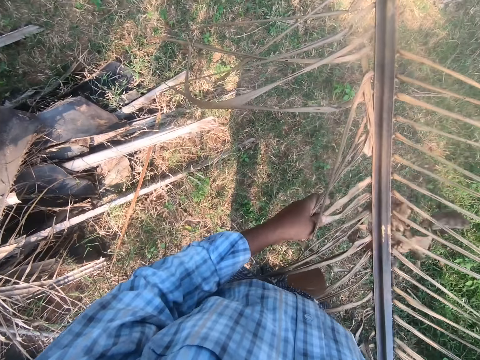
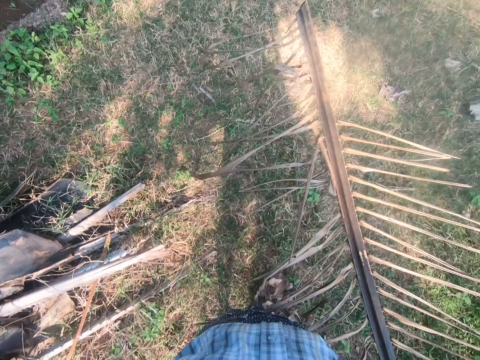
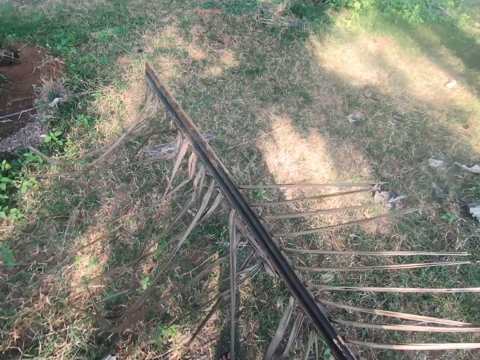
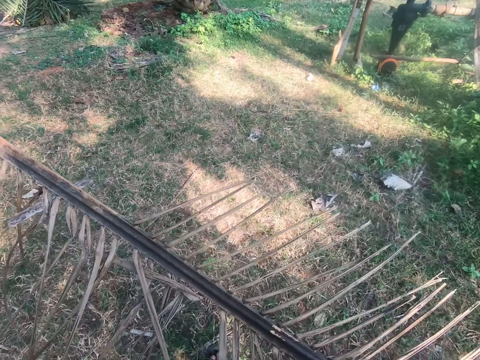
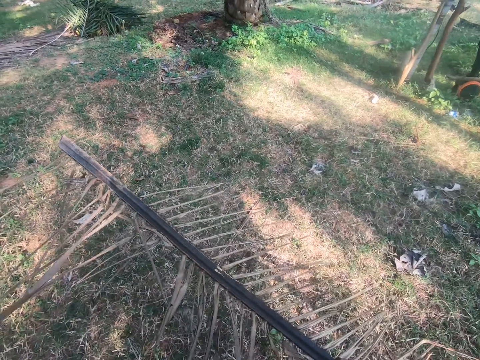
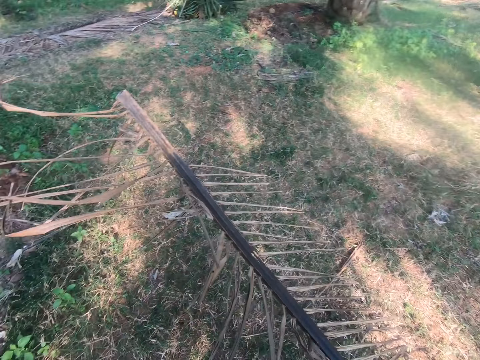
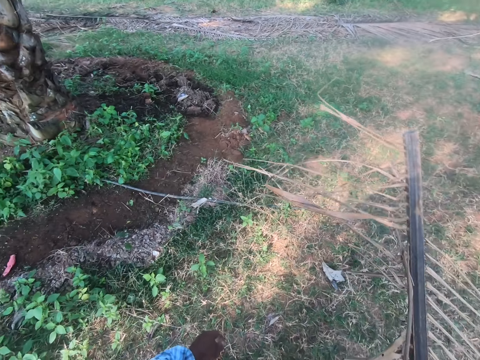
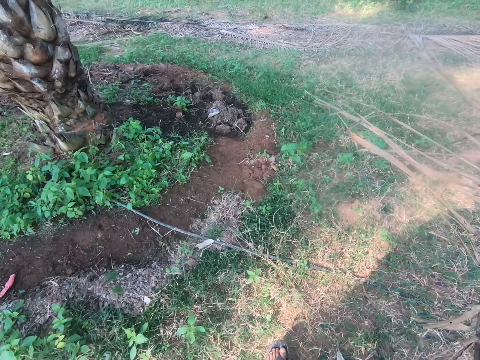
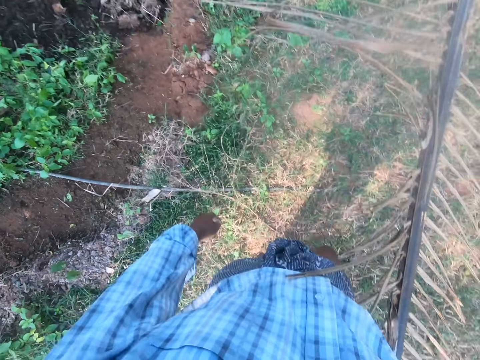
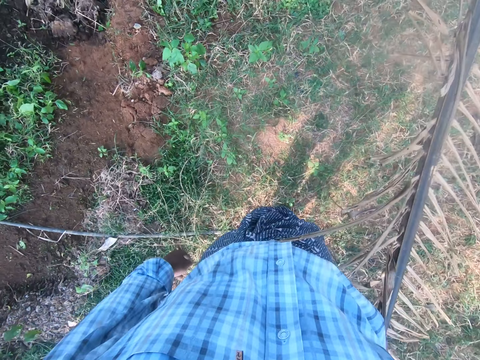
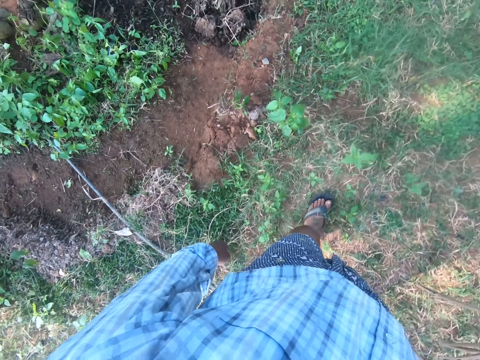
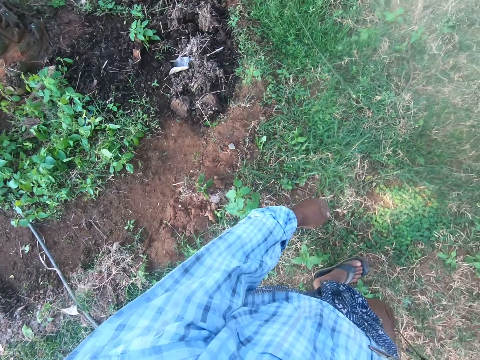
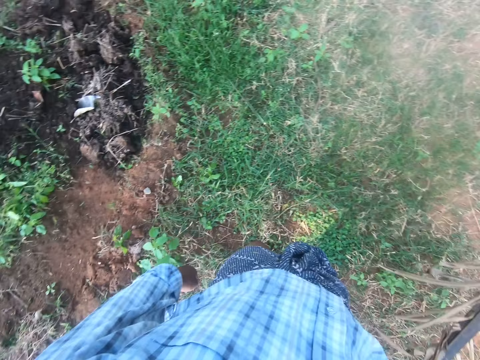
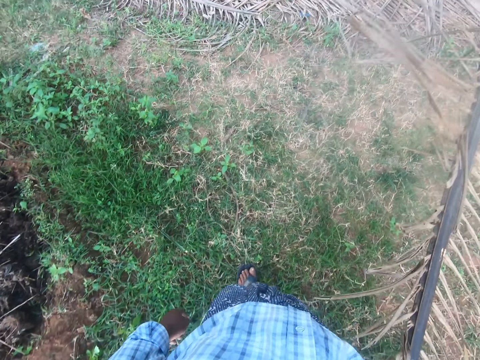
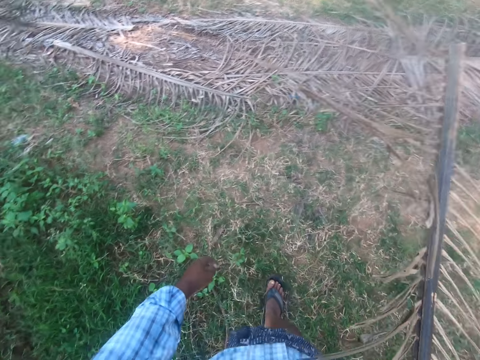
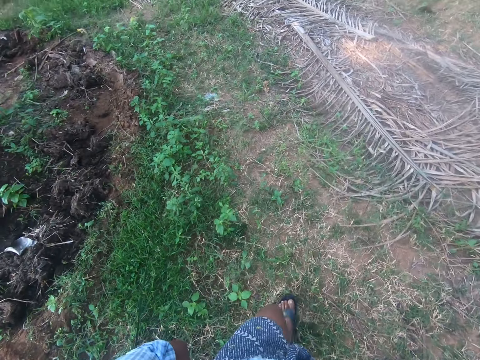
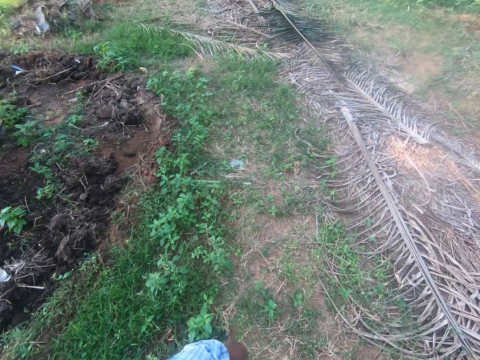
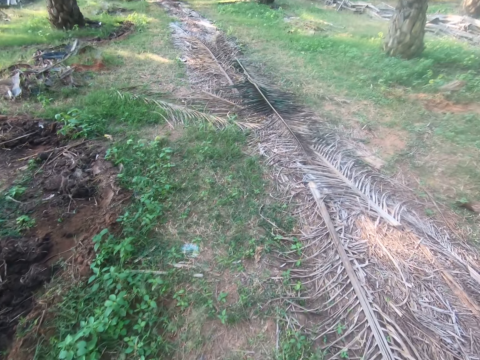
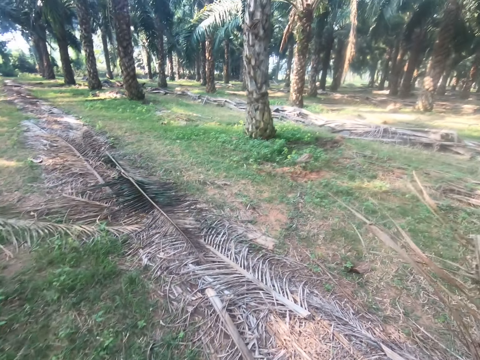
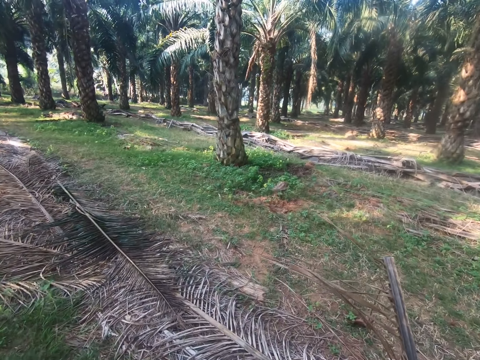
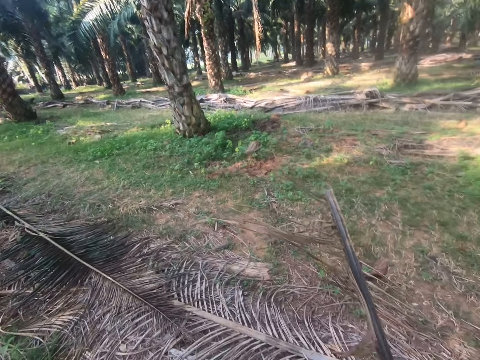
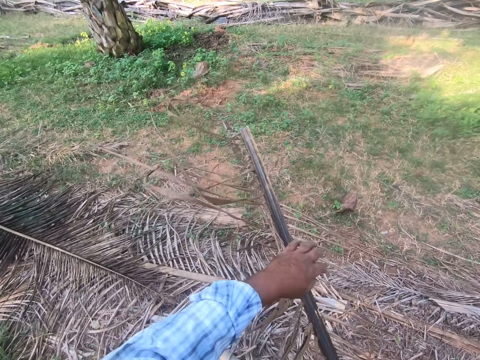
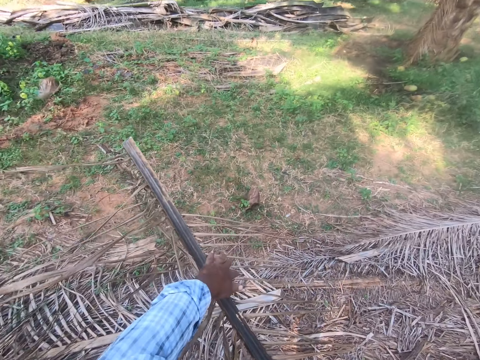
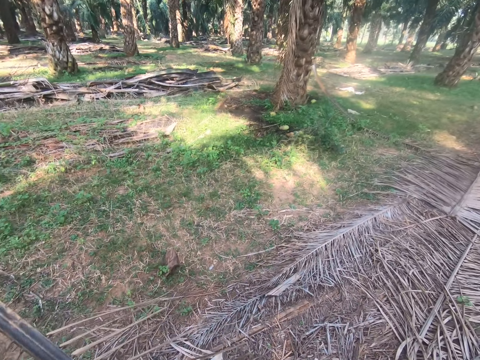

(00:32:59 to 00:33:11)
The camera wearer puts down the palm tree branch. They walk away with the palm frond in the garden.

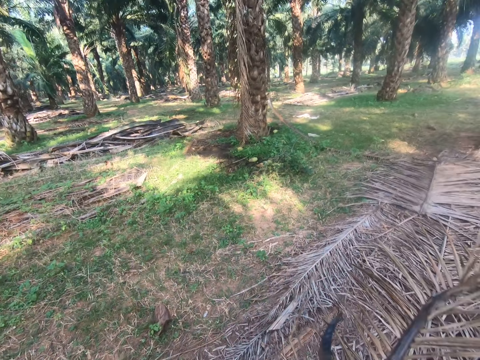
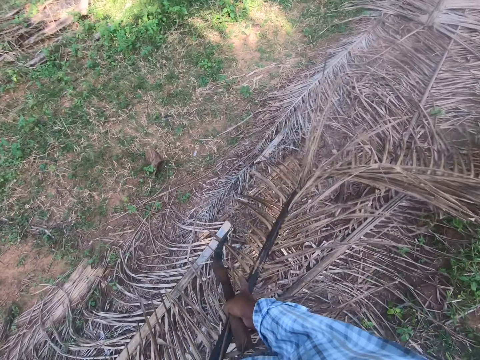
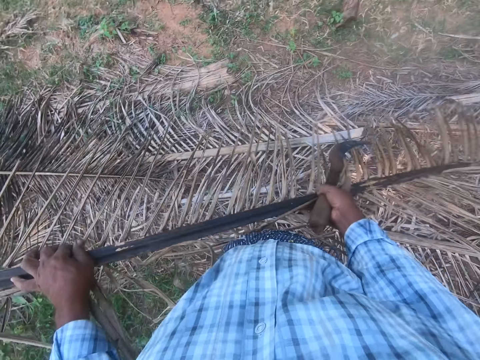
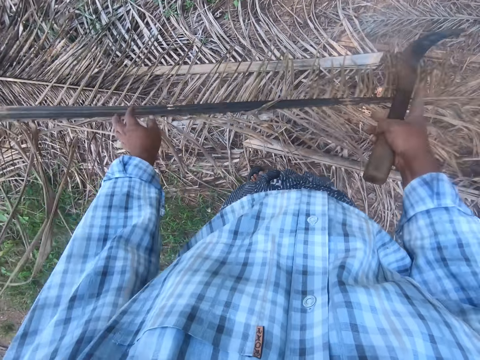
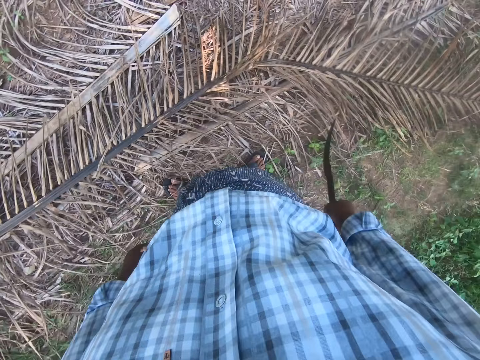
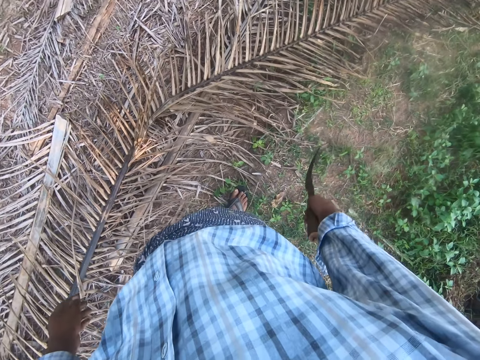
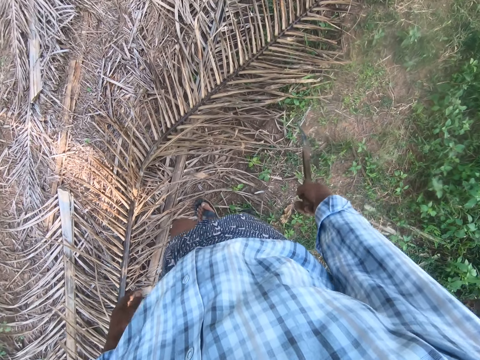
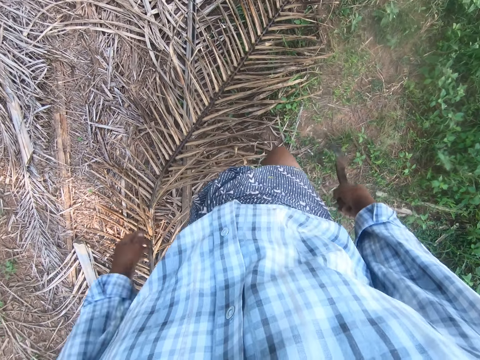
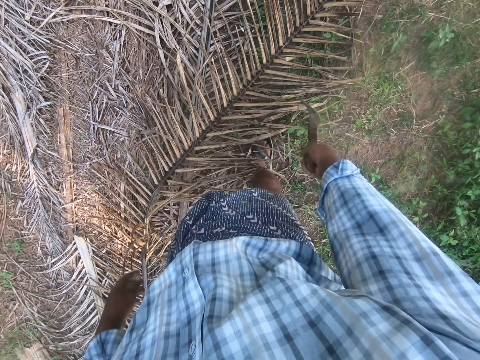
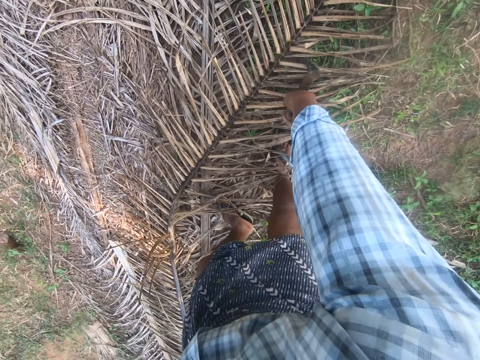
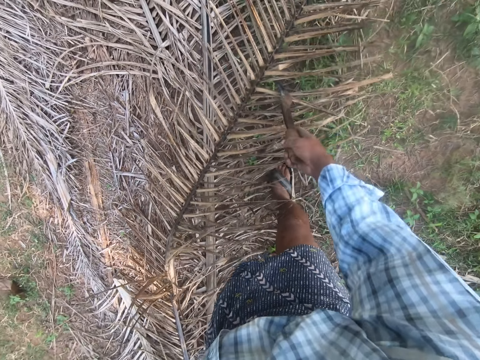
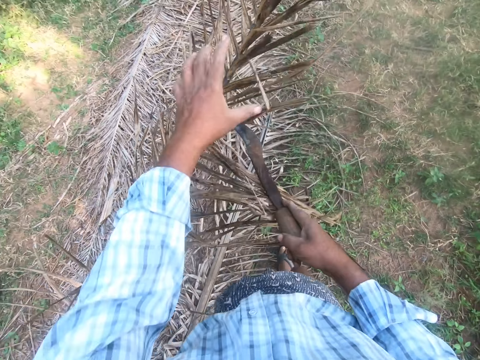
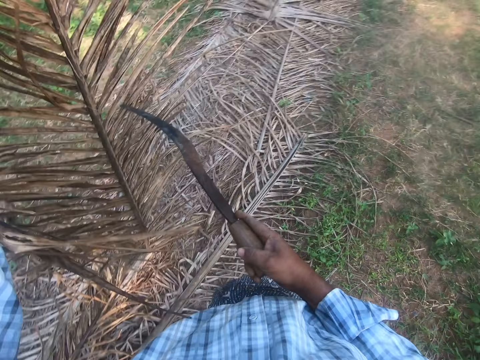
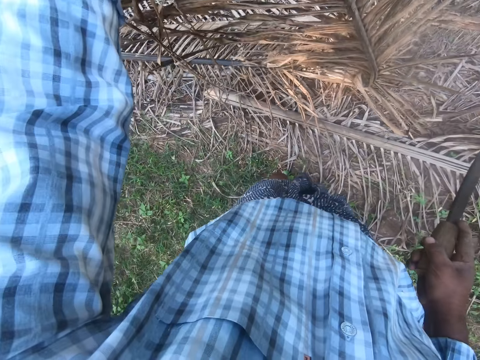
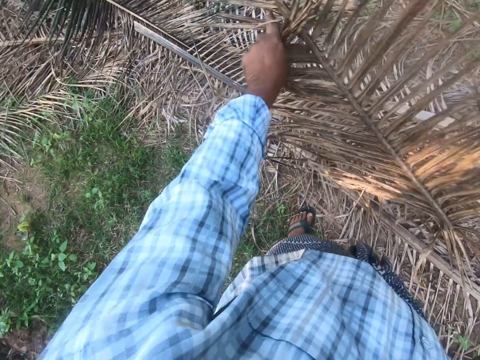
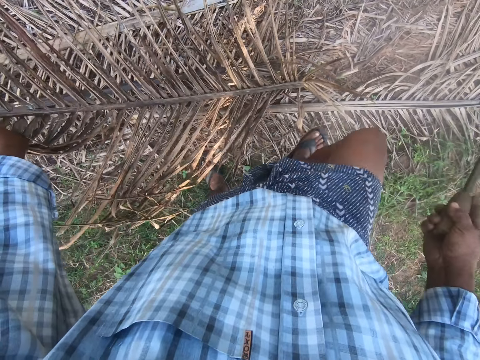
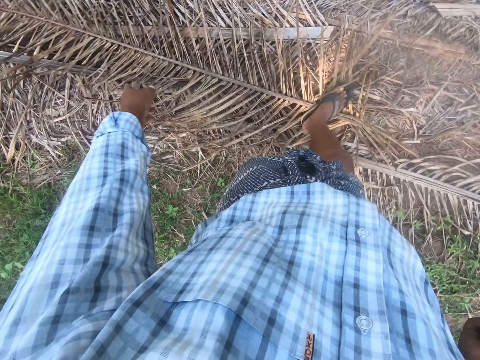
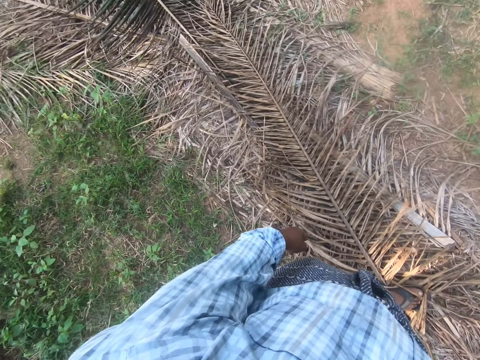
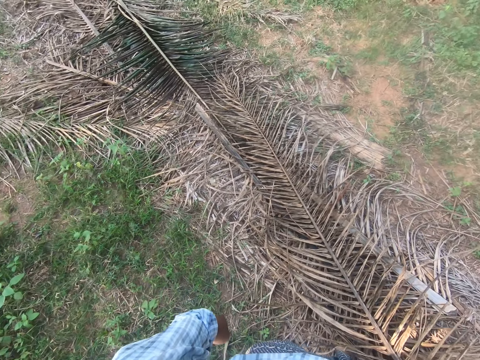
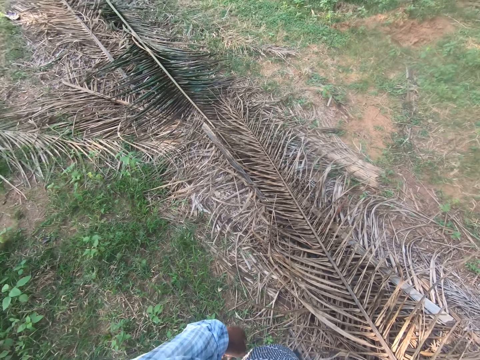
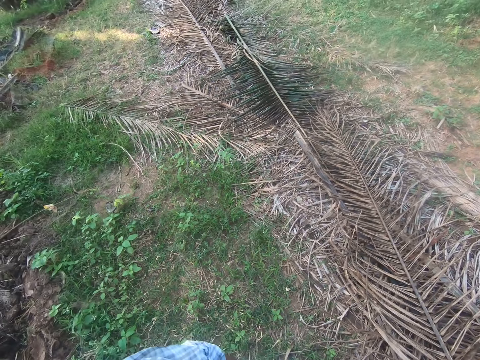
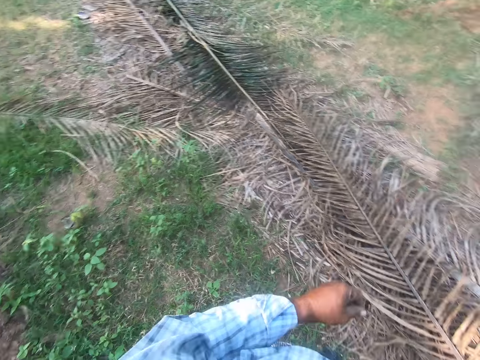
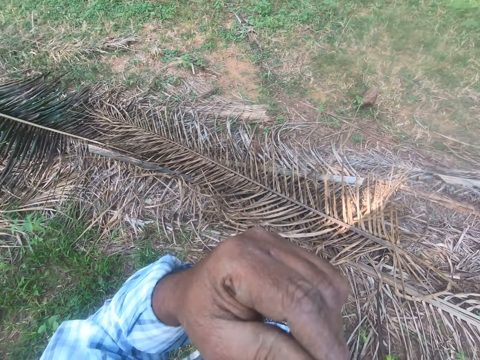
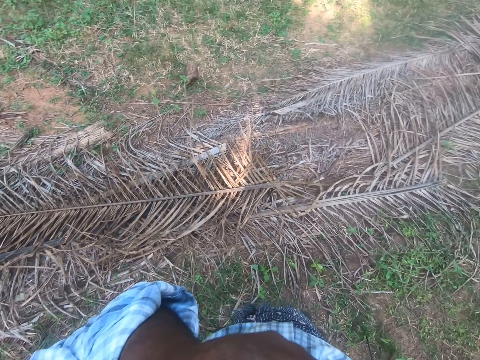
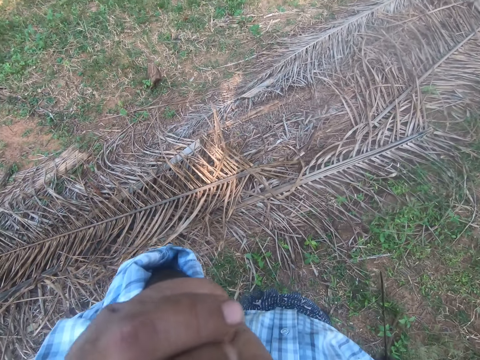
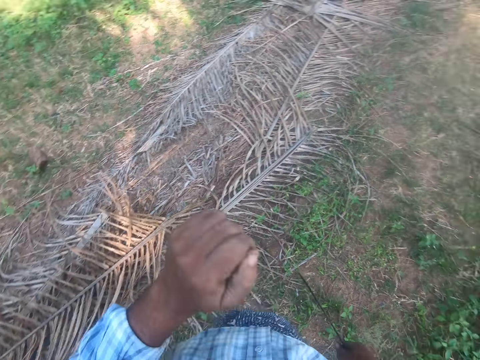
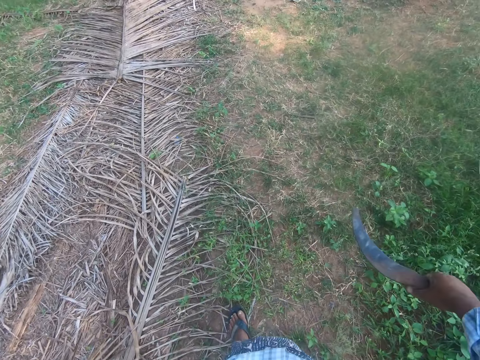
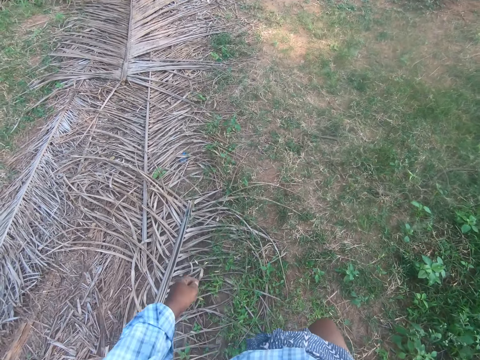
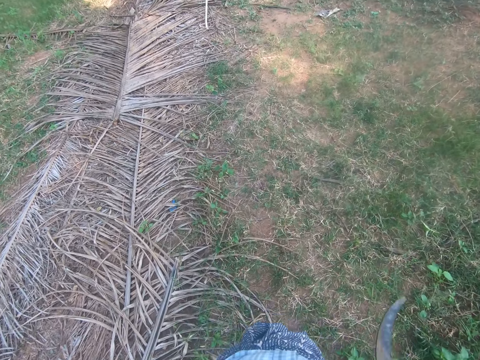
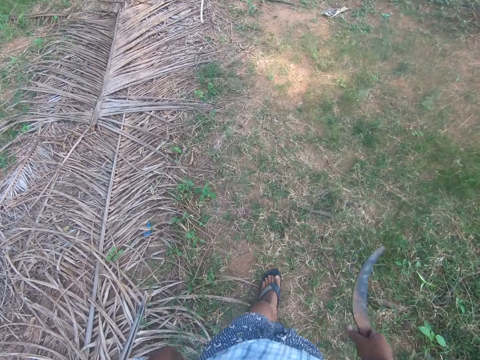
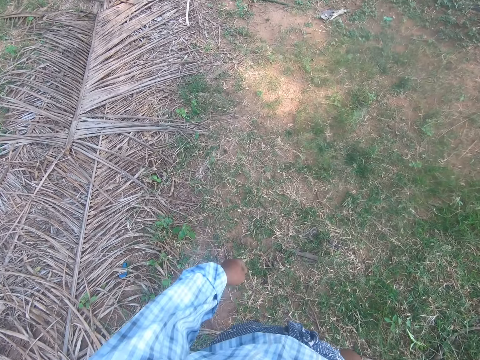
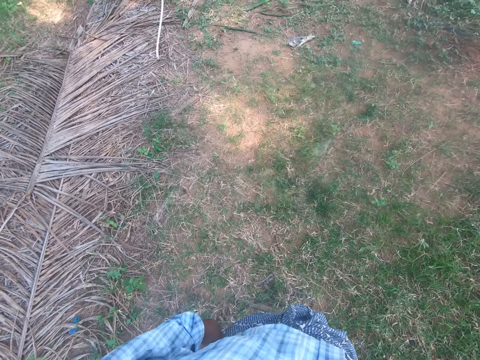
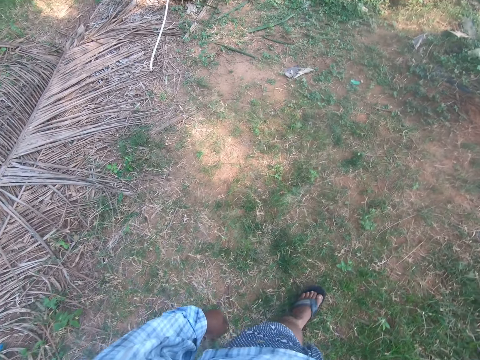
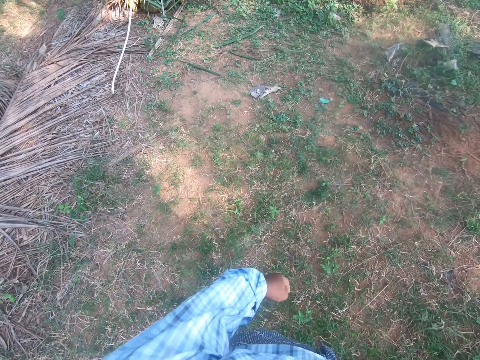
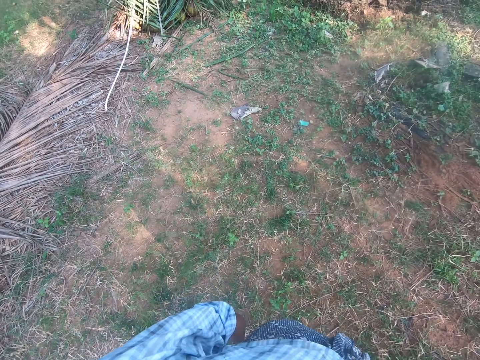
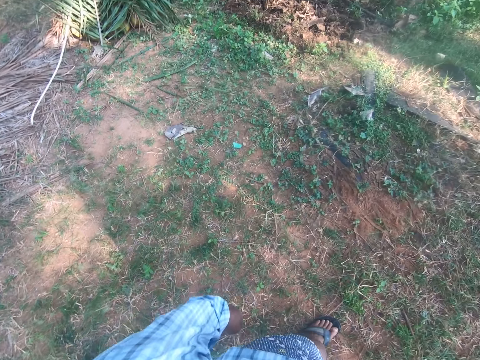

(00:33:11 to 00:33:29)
The camera wearer drops the palm frond on the ground. He picks up a palm frond from the ground. He breaks the palm branch. He drops the palm frond on other fronds. He touches his face. He walks in the garden.
